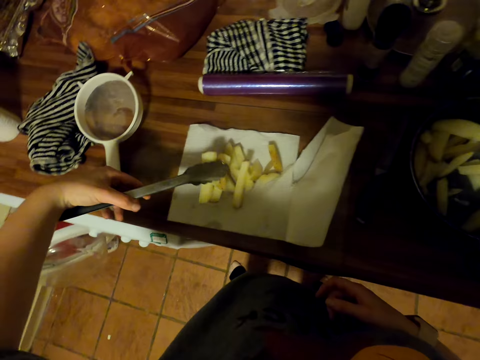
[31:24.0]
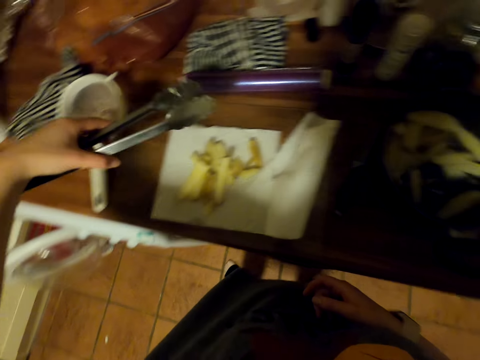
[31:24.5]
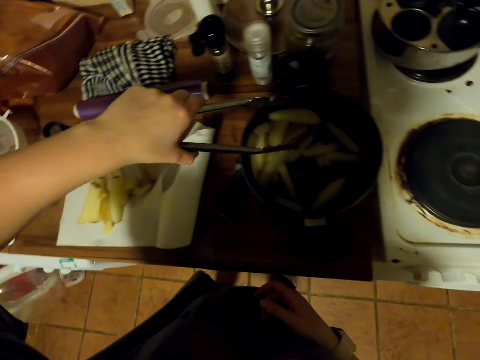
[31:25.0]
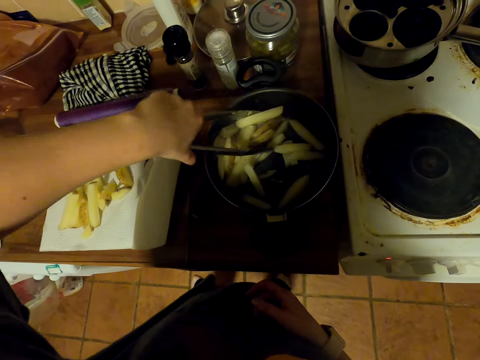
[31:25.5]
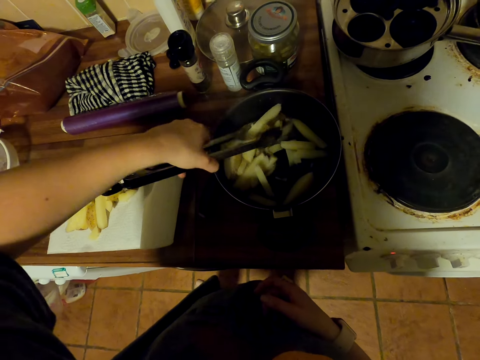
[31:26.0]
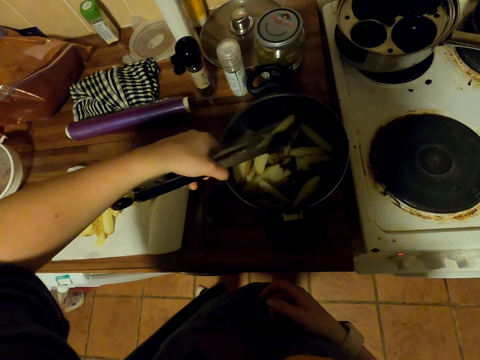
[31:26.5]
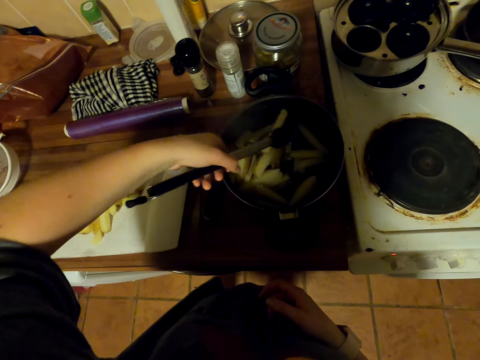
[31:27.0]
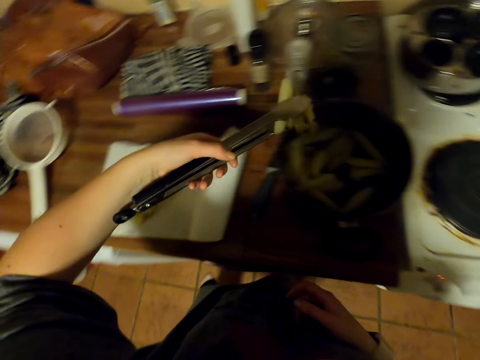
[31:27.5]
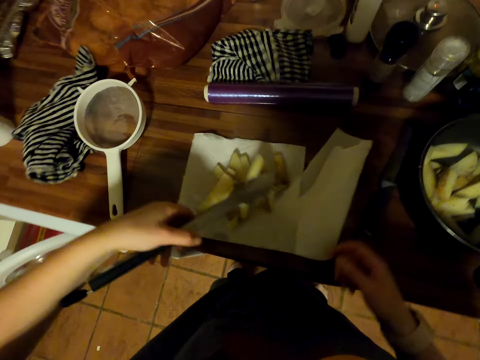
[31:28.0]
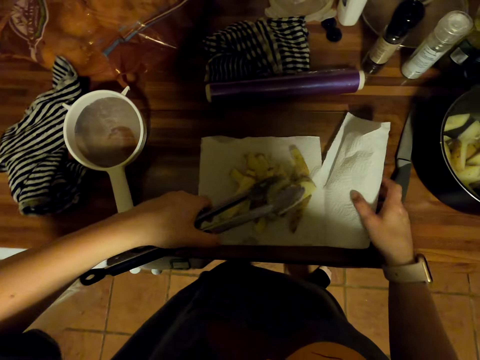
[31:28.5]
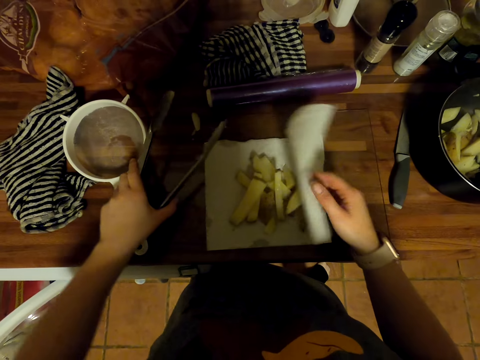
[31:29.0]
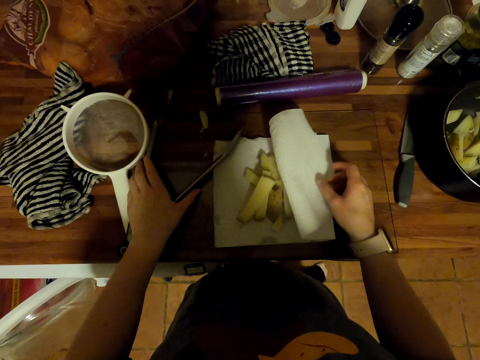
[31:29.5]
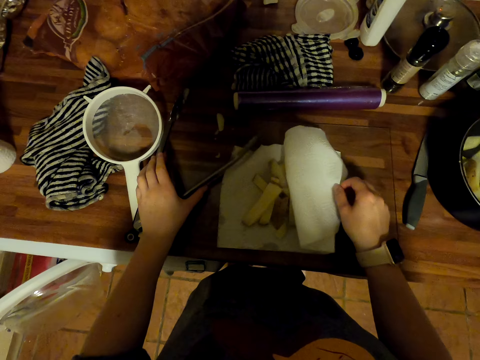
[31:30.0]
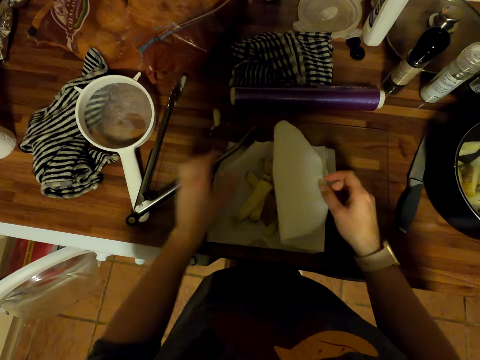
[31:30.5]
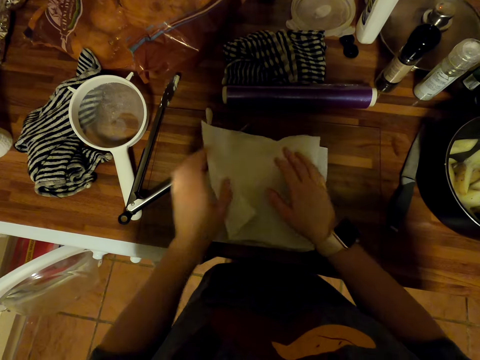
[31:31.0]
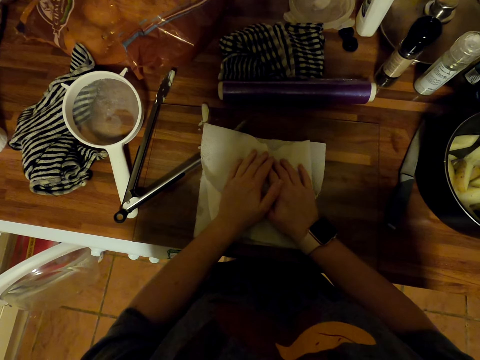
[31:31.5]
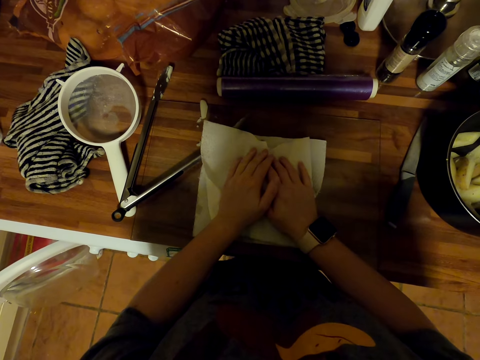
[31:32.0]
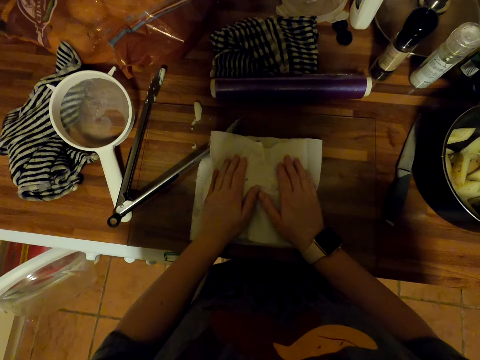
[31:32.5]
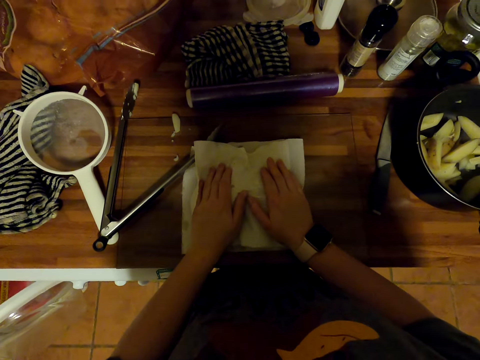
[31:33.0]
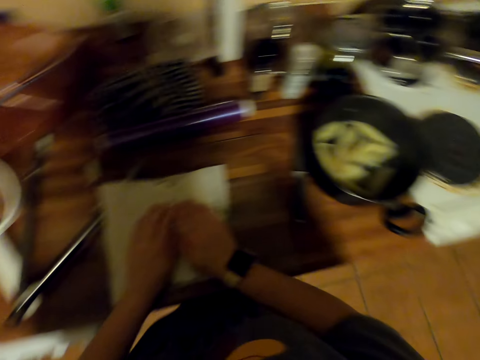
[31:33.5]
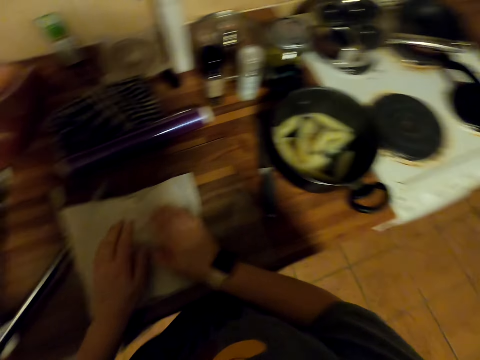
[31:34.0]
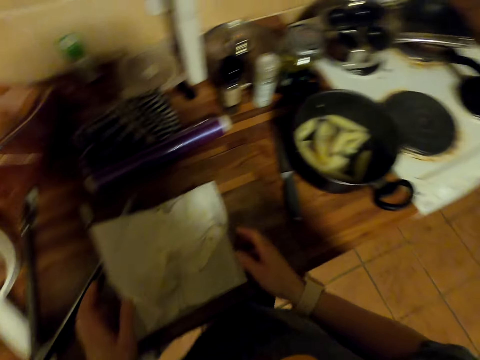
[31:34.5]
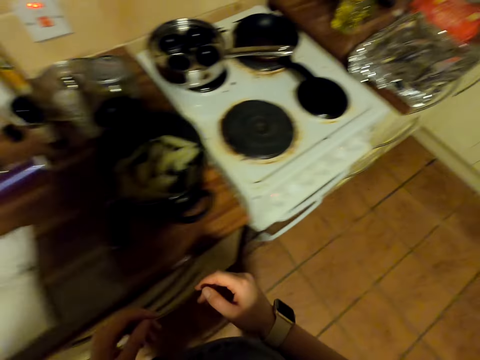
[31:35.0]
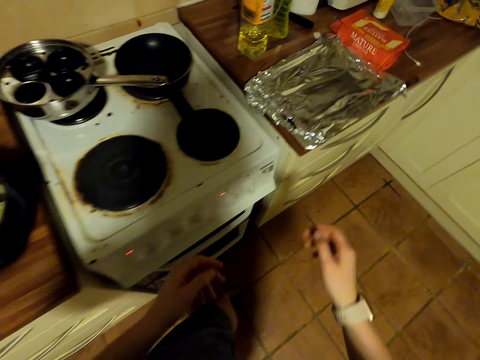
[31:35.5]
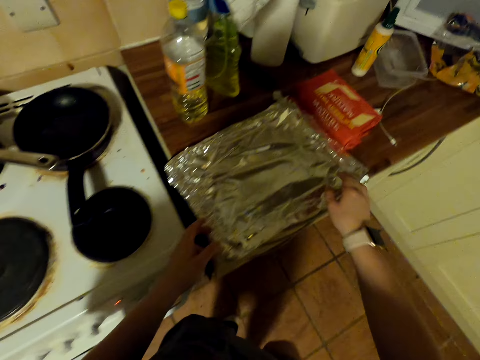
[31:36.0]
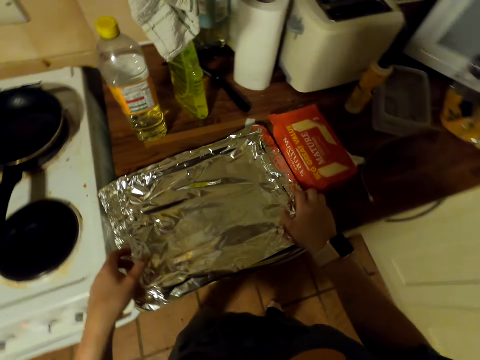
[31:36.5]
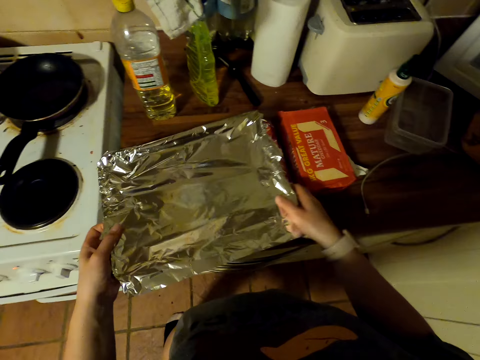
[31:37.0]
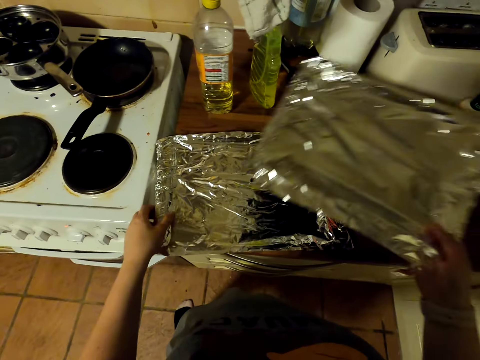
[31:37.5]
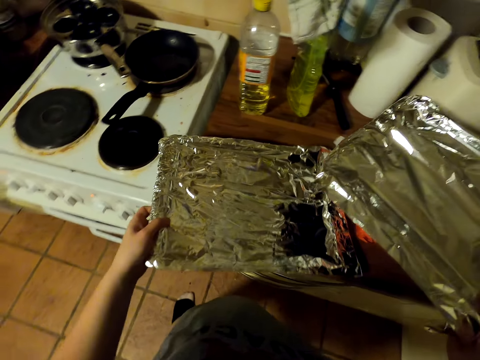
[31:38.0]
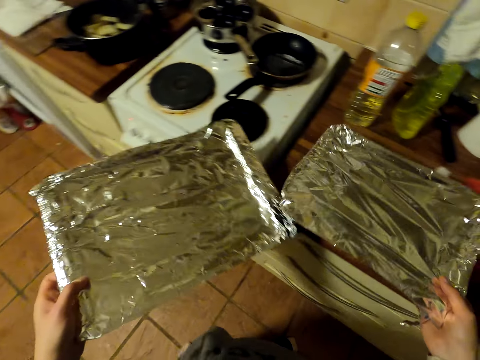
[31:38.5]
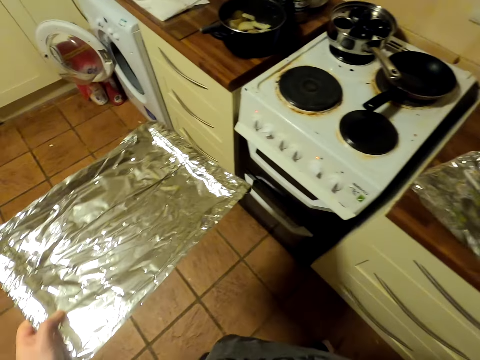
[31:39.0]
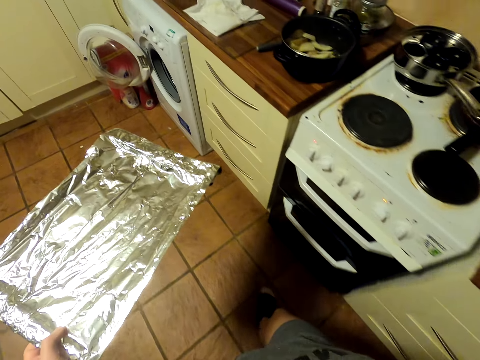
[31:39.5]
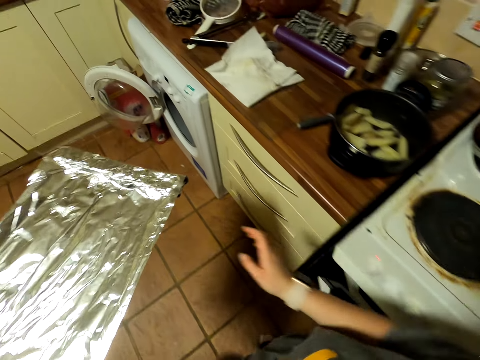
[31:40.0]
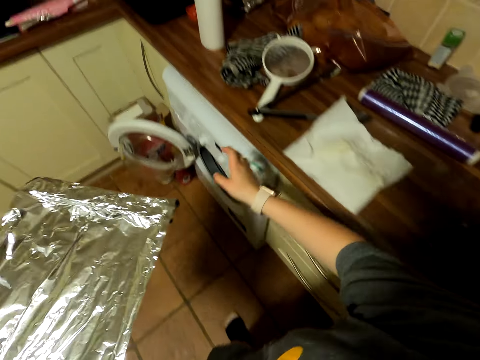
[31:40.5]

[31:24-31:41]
The camera wearer puts potatoes in the kitchen tissue. They pick potatoes in a pot with tongs. They put potatoes in the kitchen tissue. They cover the potatoes with the kitchen tissue. They put the tongs on the countertop. They dry the potatoes with the kitchen tissue. They press the potatoes with the kitchen tissue. They walk around. They pick up a tray. They walk around. They put the tray on the countertop.

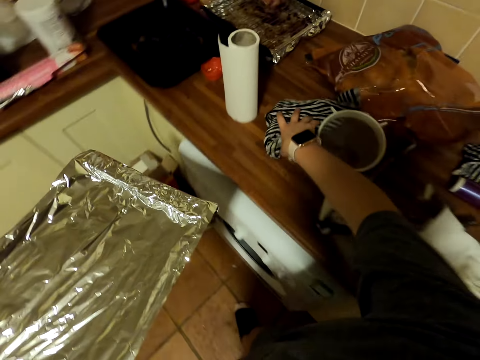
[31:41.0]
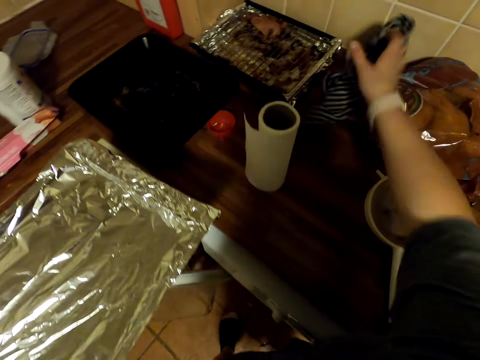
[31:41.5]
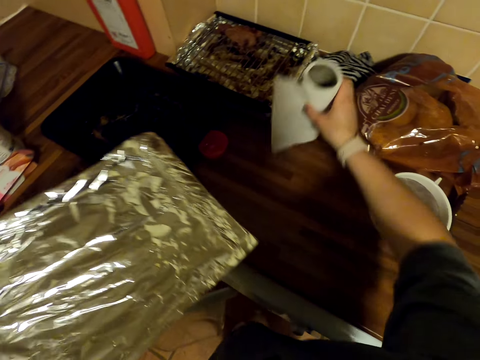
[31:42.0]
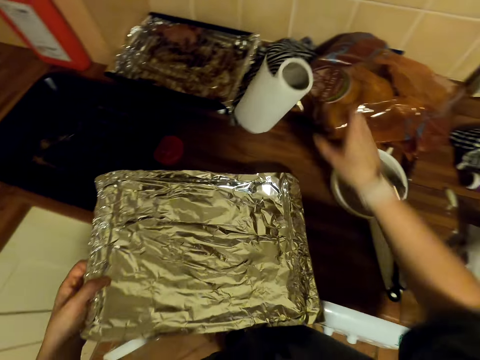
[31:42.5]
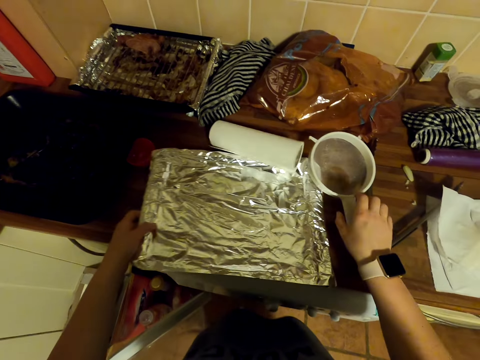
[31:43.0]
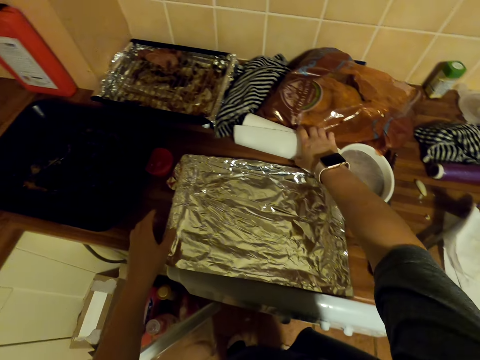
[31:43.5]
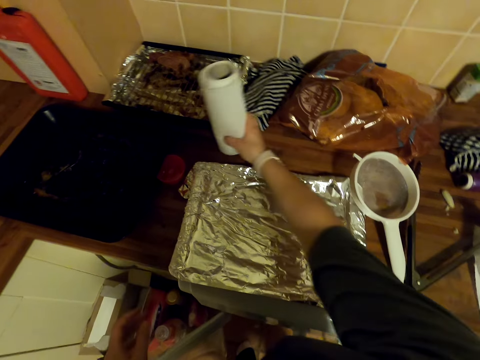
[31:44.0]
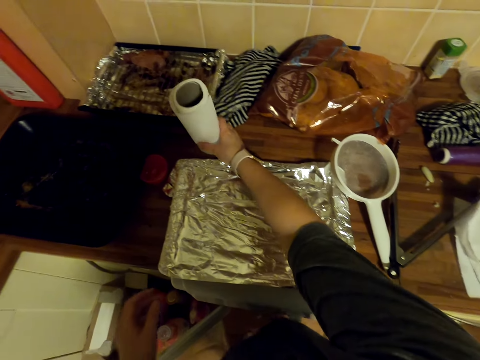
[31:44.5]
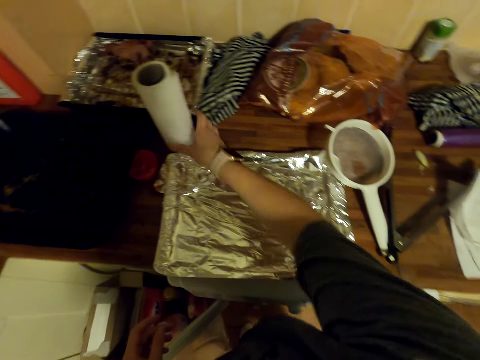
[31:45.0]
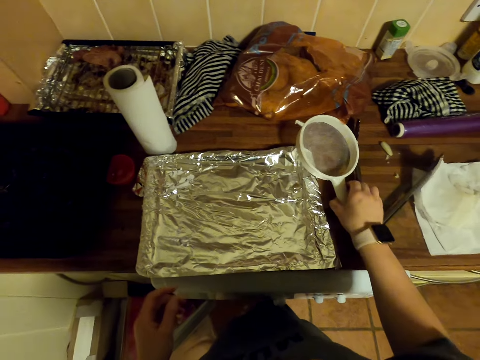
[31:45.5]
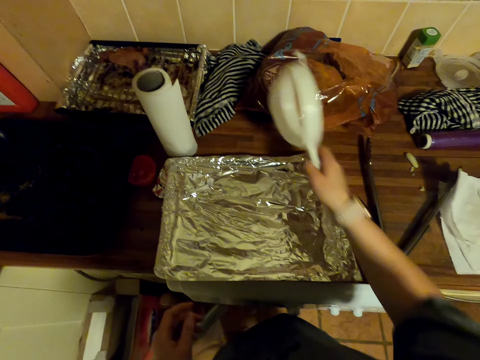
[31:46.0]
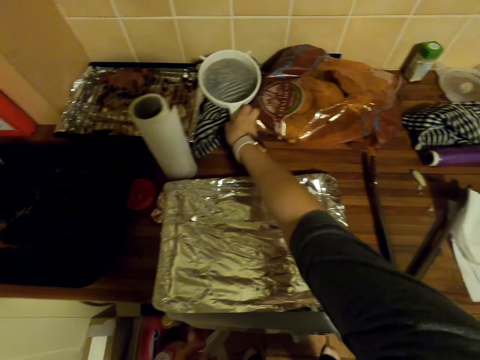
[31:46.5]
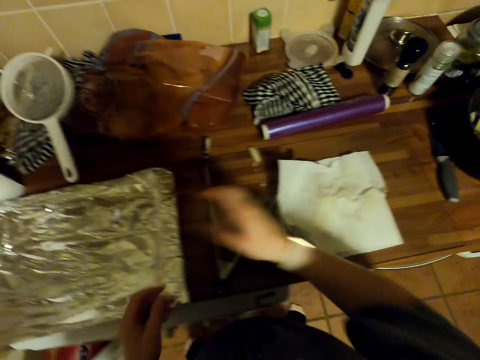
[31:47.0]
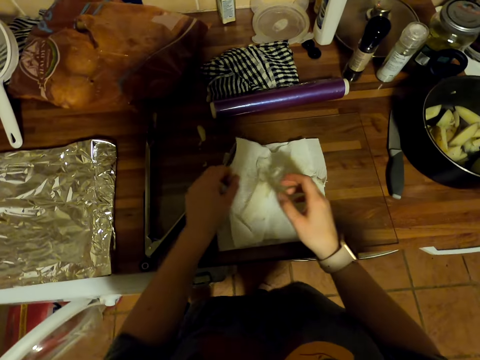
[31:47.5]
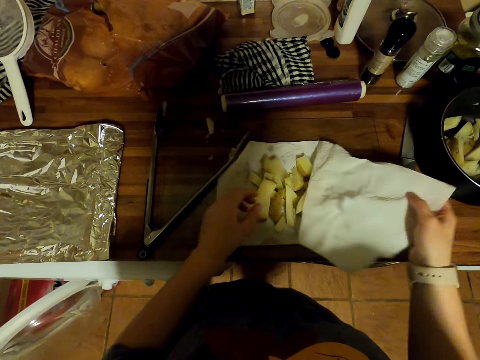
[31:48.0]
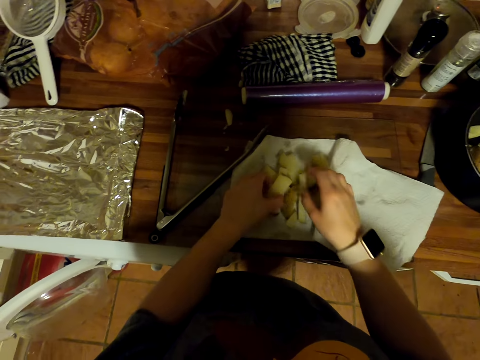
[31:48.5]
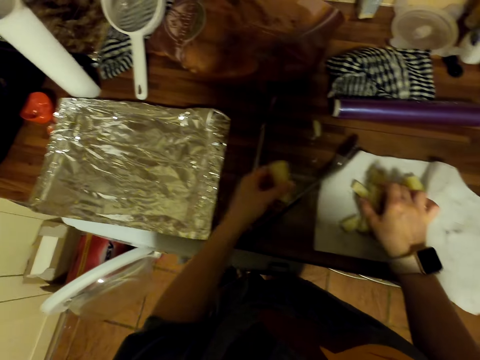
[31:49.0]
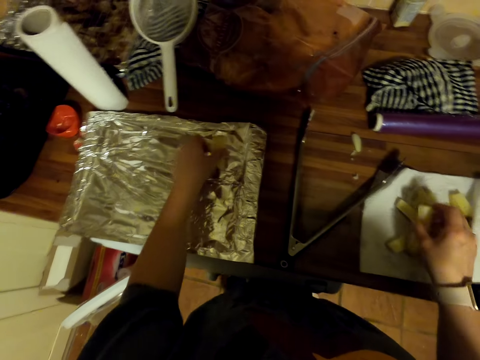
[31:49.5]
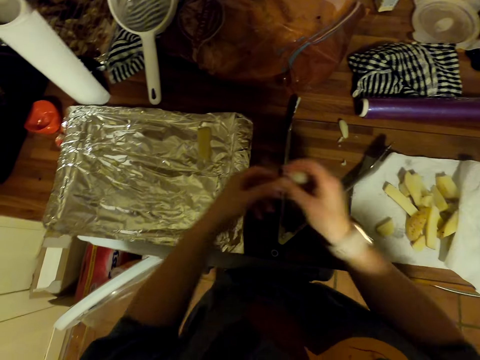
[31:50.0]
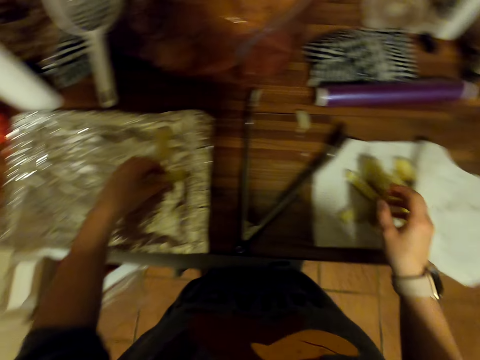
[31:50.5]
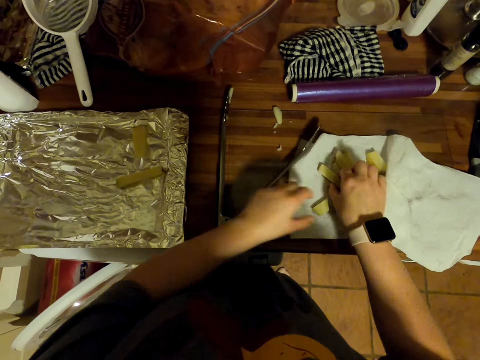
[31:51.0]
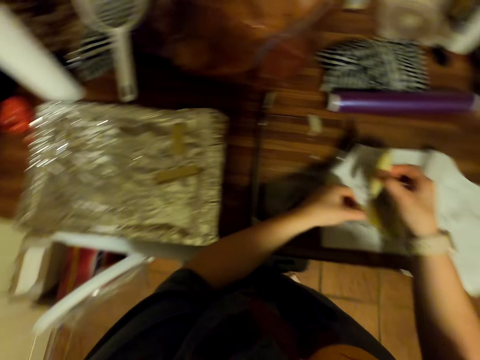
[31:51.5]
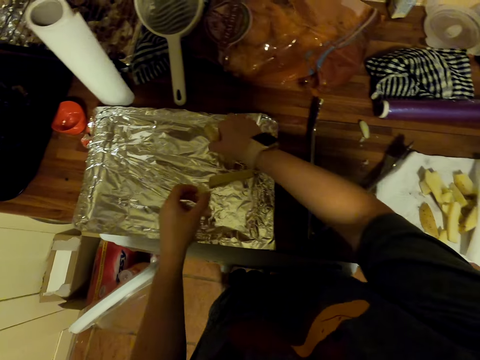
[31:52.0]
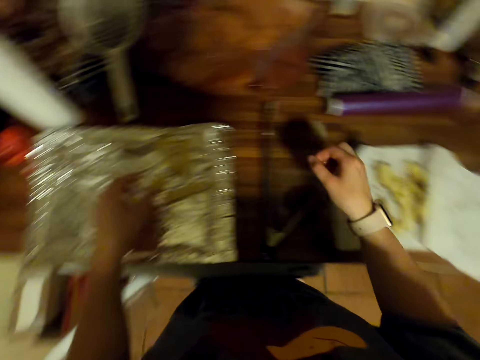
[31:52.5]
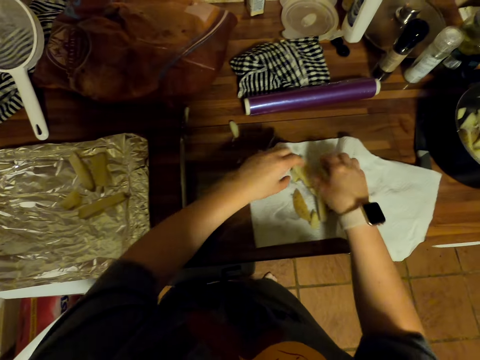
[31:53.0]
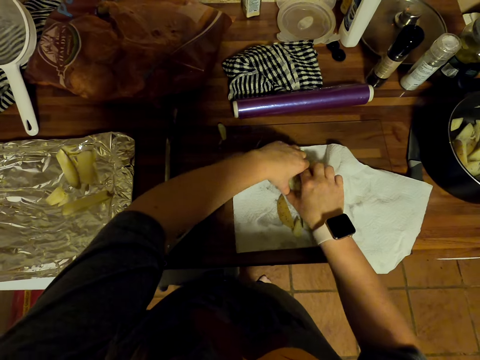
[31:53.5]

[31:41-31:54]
The camera wearer moves the kitchen towel on the countertop. They move the kitchen towel on the countertop again. They move the kitchen tissue roll on the countertop. They put a tray on the countertop. They pick up the kitchen tissue roll on the countertop and put the kitchen tissue roll on the countertop. They move the sieve on the countertop. They pick up the sieve on the countertop and put the sieve on the countertop. They open the kitchen towel. They uncover the potatoes. They pick up potatoes on a kitchen tissue. They put the potatoes on the tray with hands. They pick up potatoes on the kitchen tissue. They pick up potatoes with the other hand. They put the potatoes on the tray. They pick up potatoes on the kitchen tissue. They put the potatoes on the tray. They pick up potatoes on the kitchen tissue.
